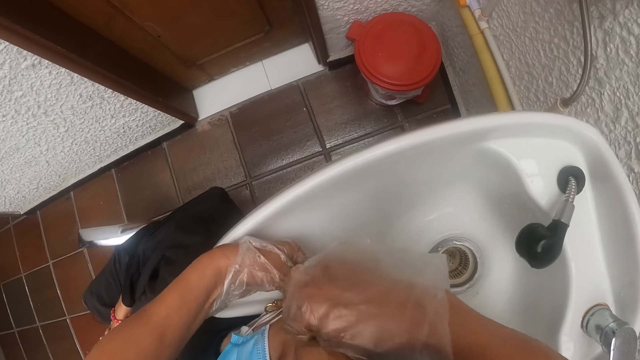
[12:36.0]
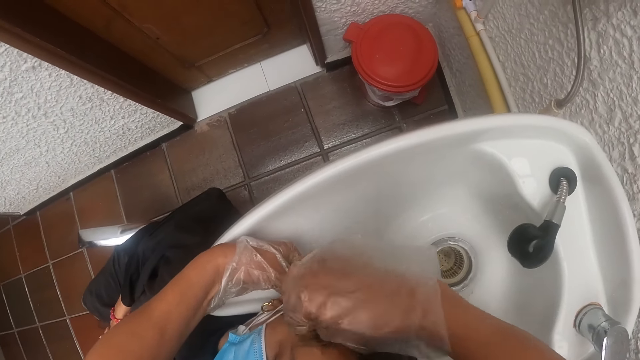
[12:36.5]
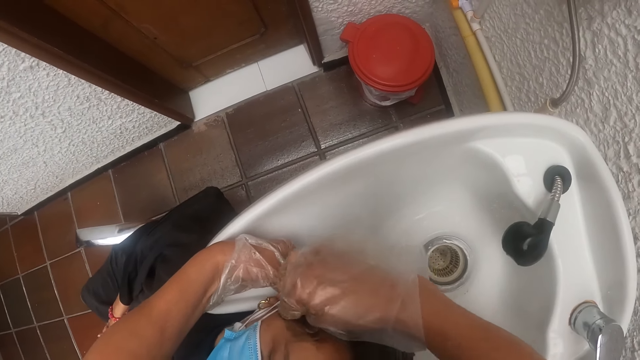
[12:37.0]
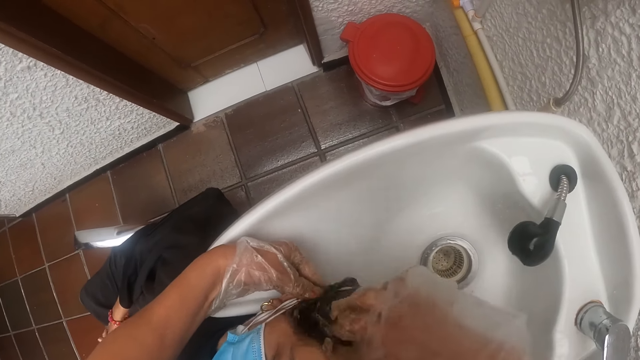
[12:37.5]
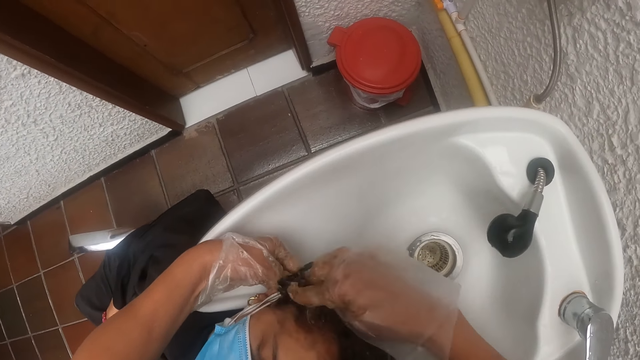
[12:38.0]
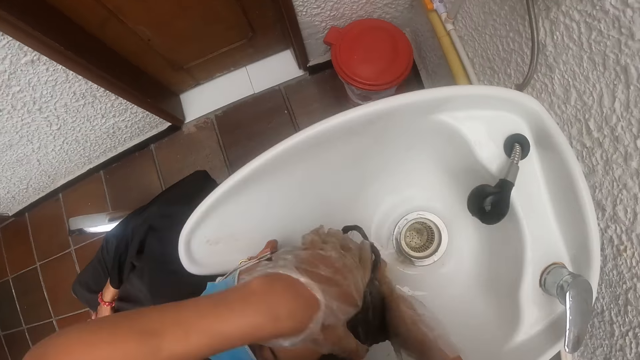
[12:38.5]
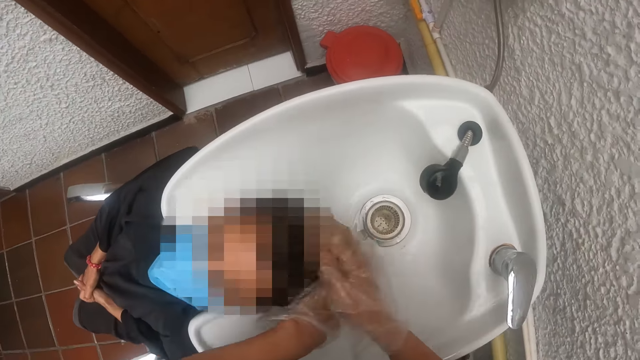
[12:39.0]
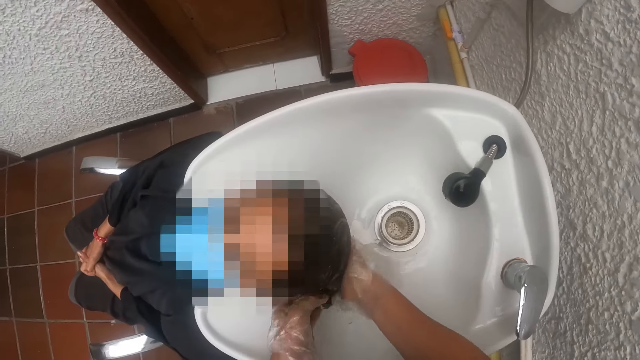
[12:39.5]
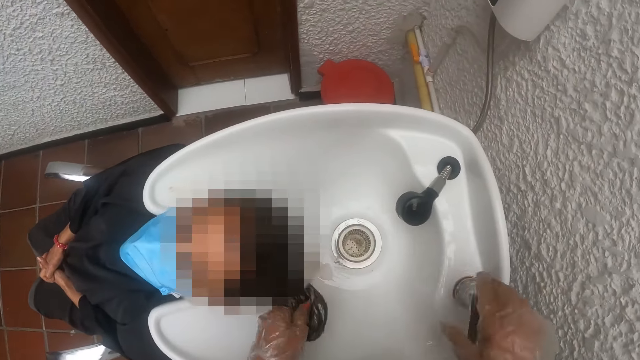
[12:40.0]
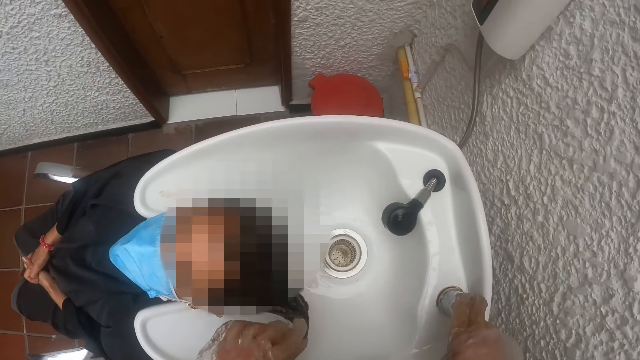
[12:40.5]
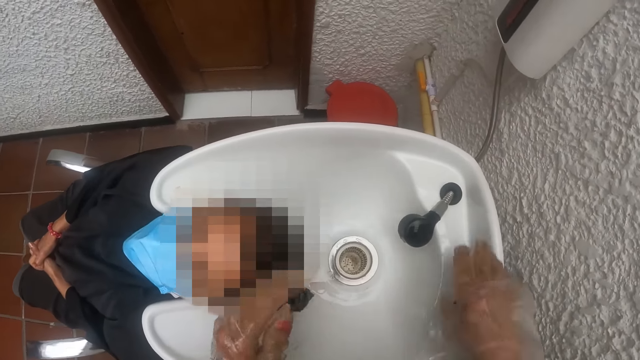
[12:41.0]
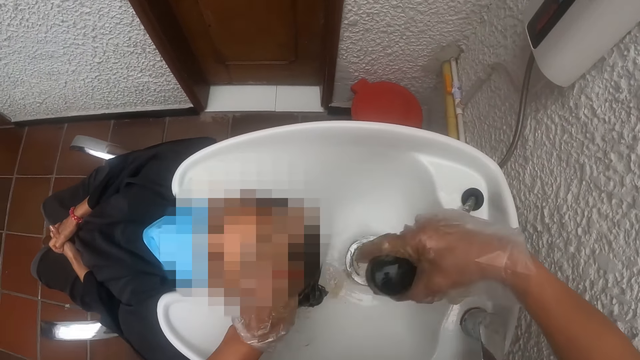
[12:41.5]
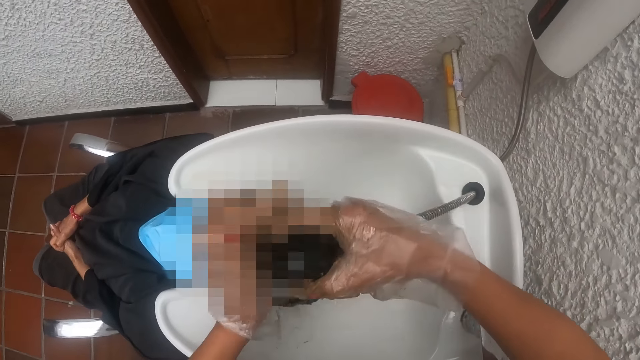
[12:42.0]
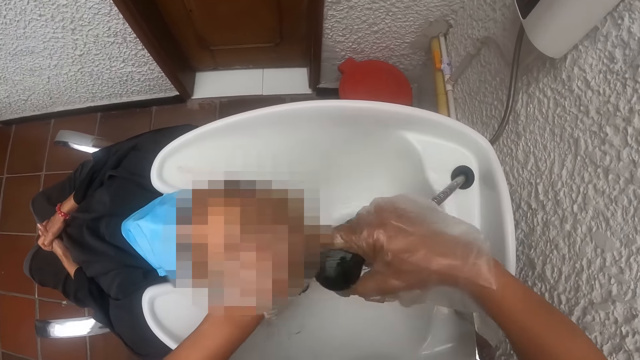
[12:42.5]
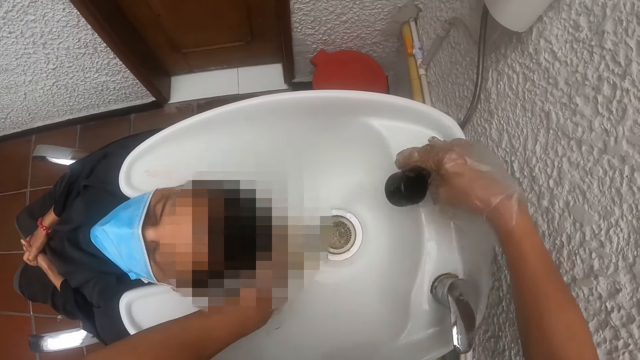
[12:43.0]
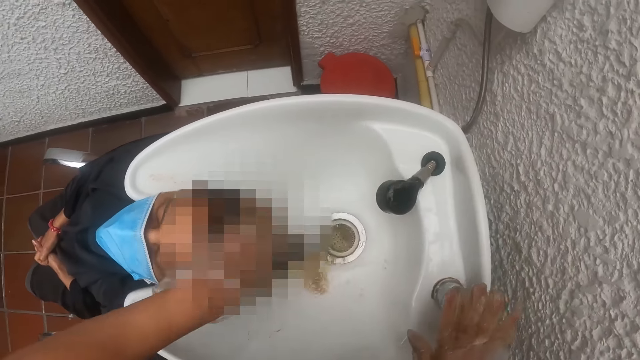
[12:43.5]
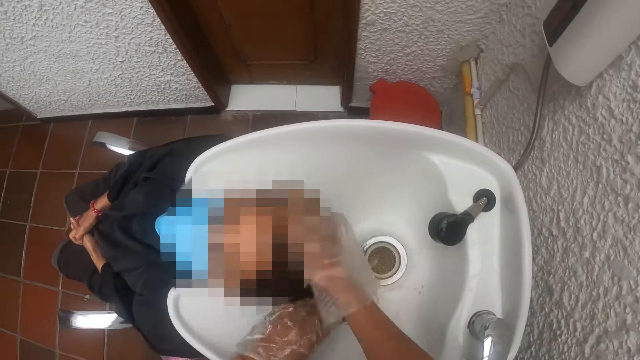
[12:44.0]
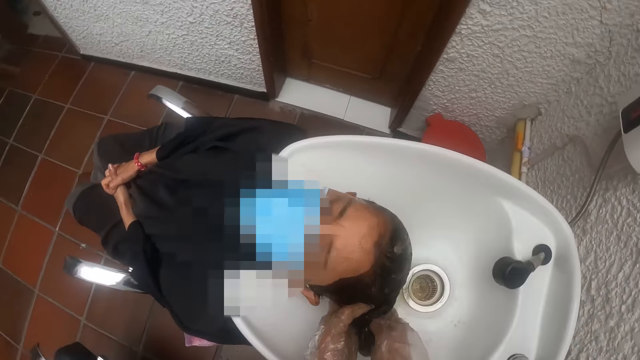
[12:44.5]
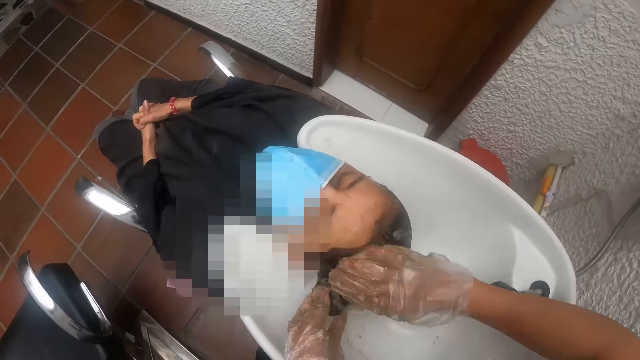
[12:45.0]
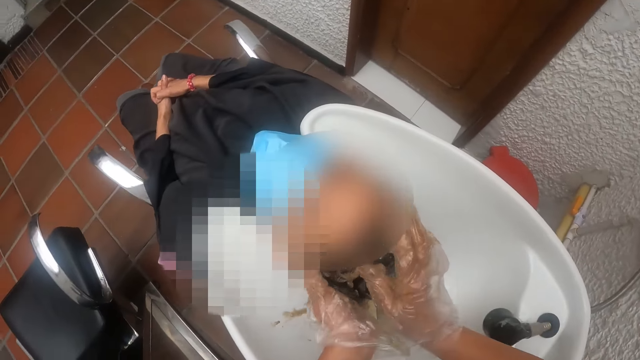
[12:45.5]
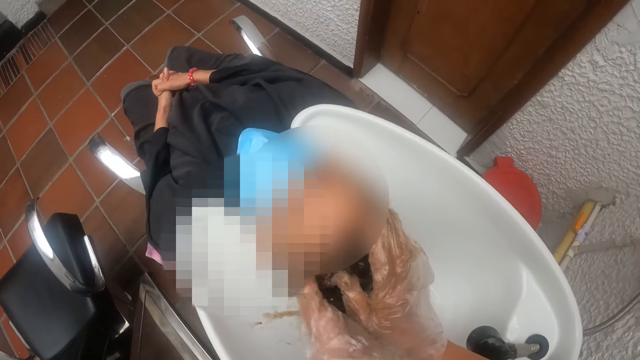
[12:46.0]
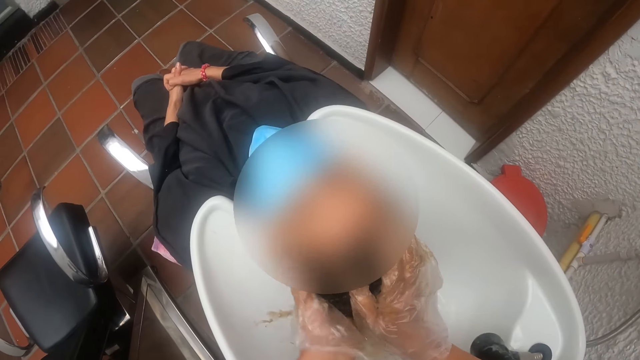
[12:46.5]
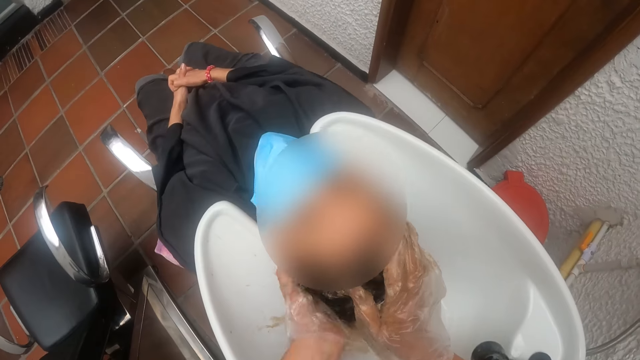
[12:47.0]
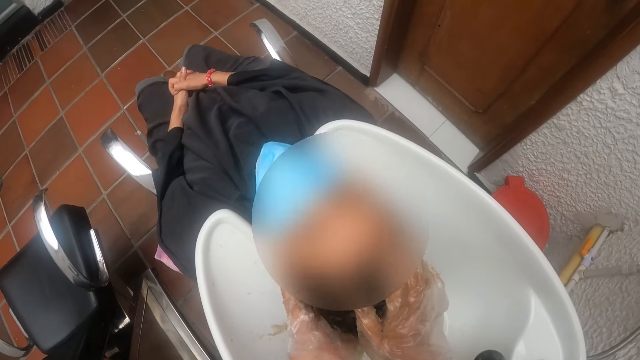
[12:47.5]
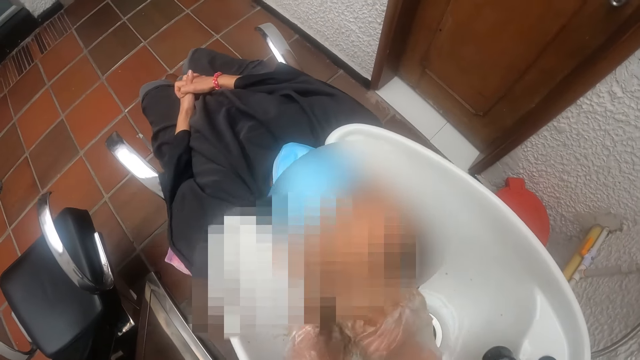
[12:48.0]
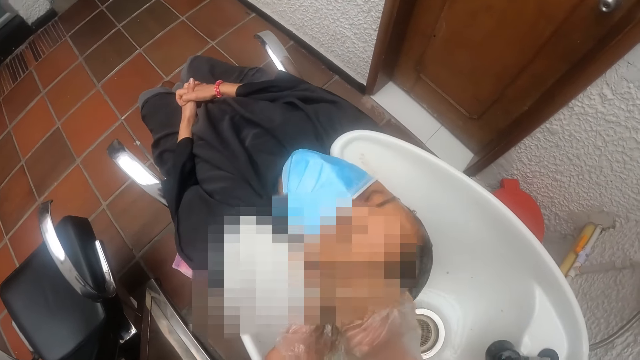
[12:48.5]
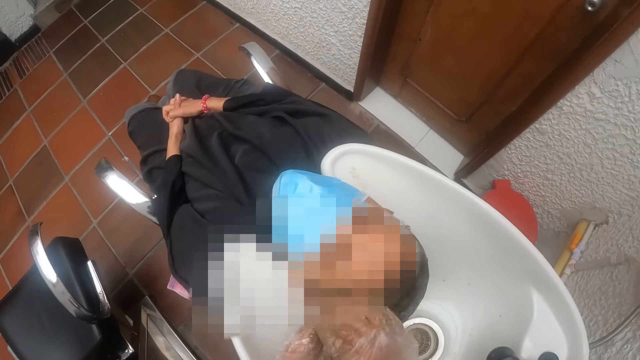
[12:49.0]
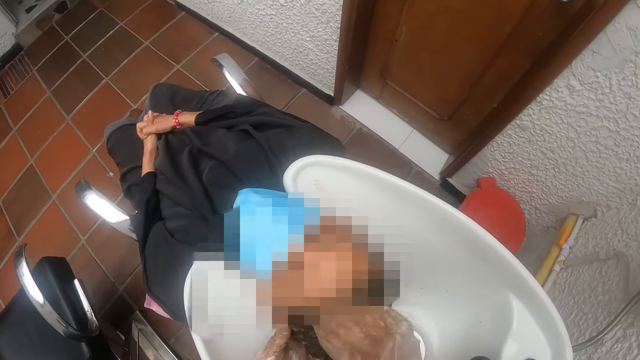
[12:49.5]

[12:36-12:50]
The camera wearer opens the tap with her right hand. She picks the spray head from the basin with her right hand. She moves the tap. She holds the spray head over the hair with her right hand. She pours water on the woman's head. She massages the scalp of the woman with her left hand. She drops the spray head on the wash basin with her right hand. She turns off the tap. She massages the scalp of the woman with both hands.

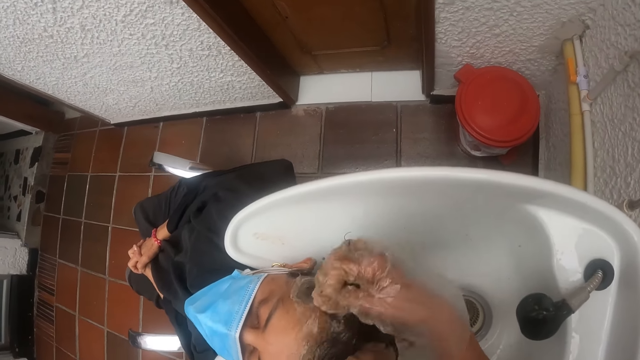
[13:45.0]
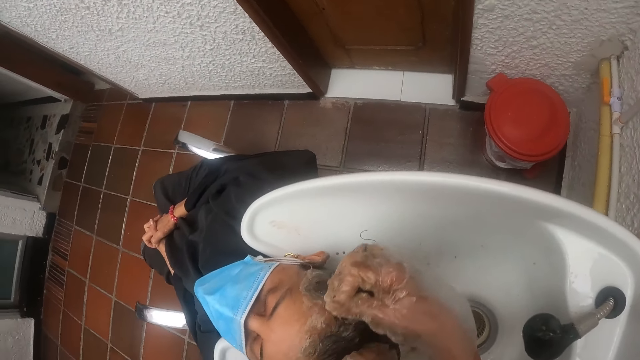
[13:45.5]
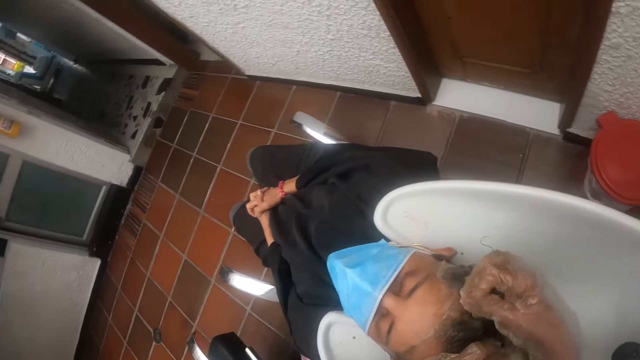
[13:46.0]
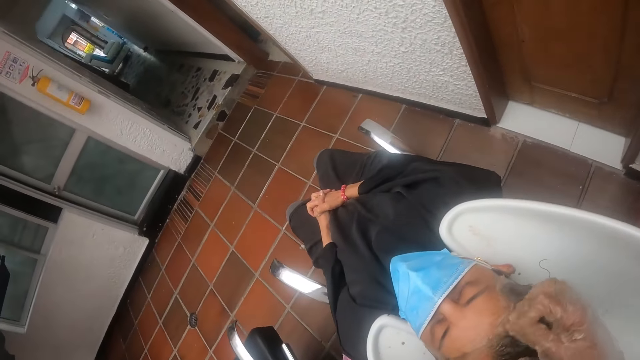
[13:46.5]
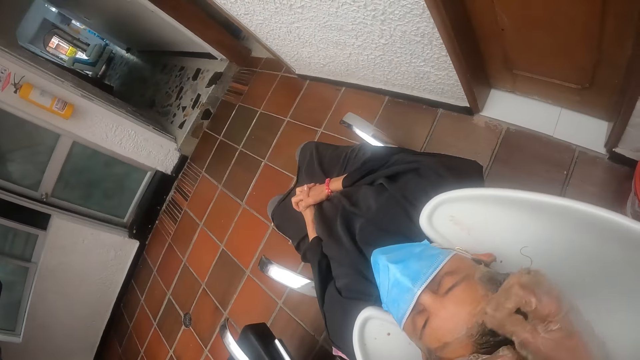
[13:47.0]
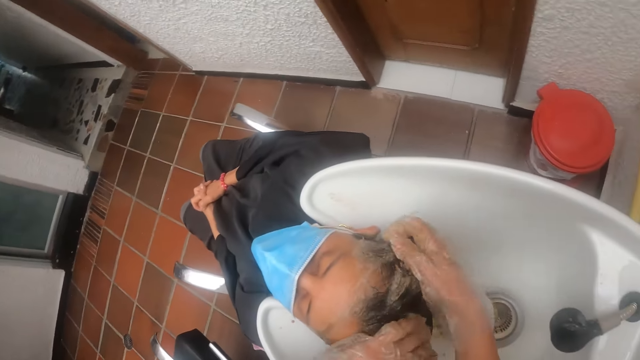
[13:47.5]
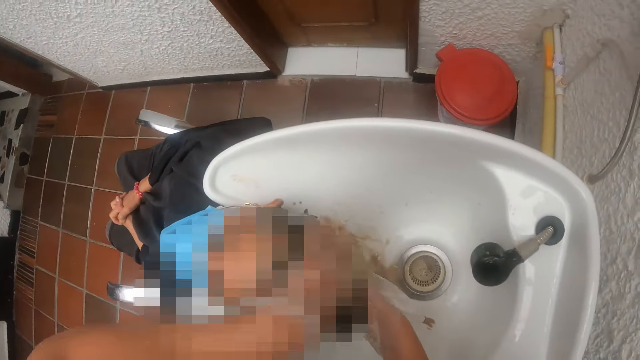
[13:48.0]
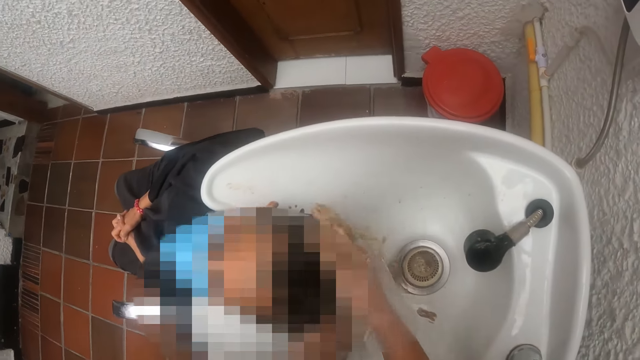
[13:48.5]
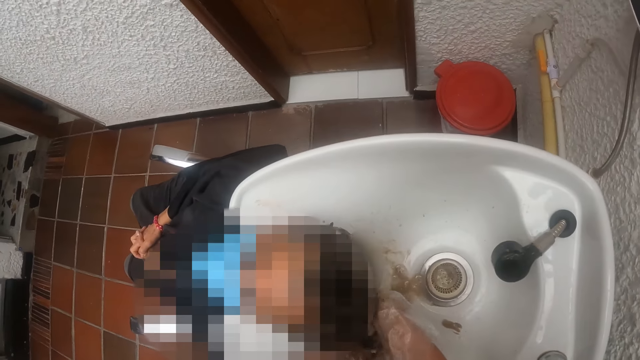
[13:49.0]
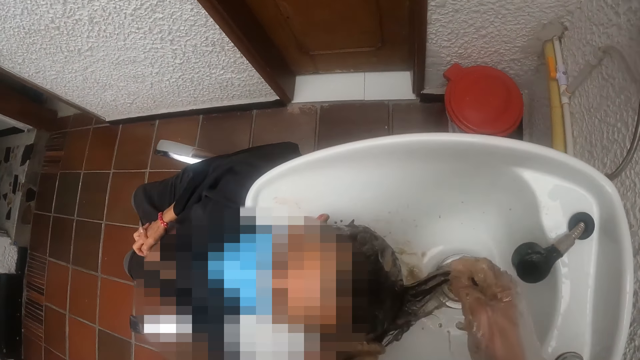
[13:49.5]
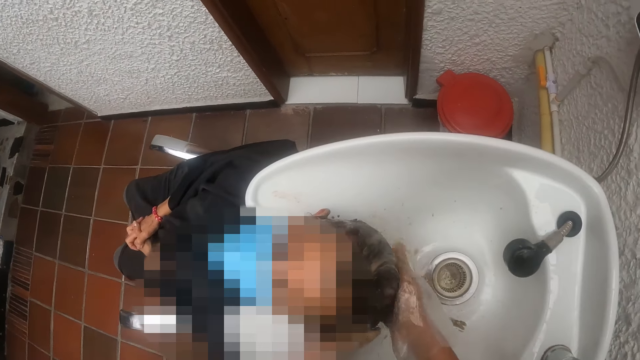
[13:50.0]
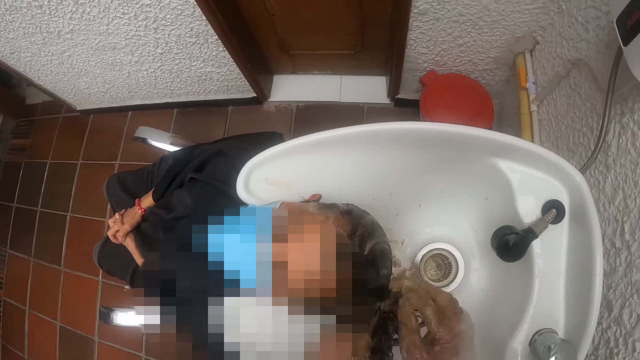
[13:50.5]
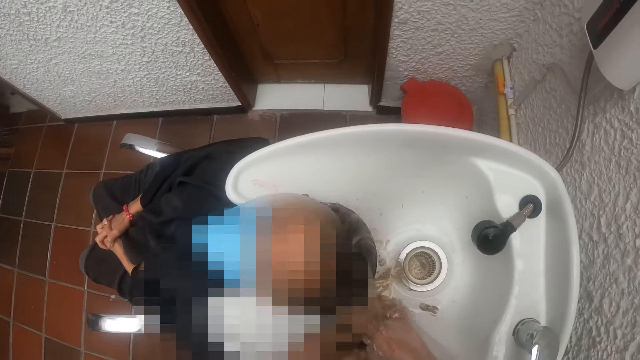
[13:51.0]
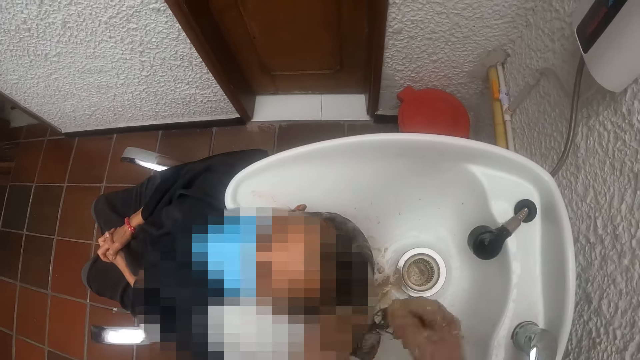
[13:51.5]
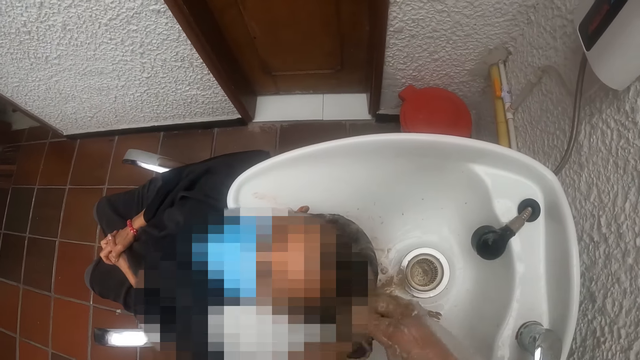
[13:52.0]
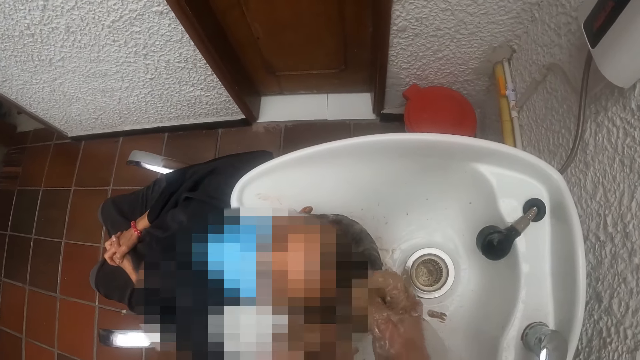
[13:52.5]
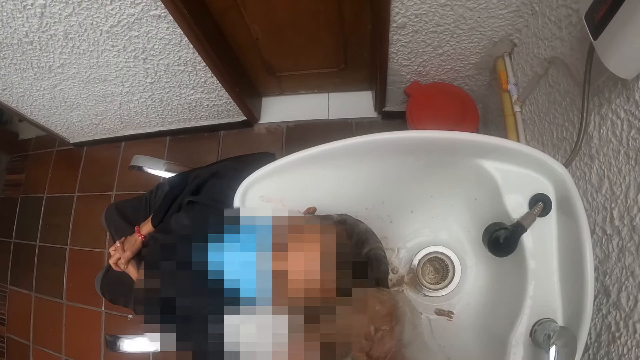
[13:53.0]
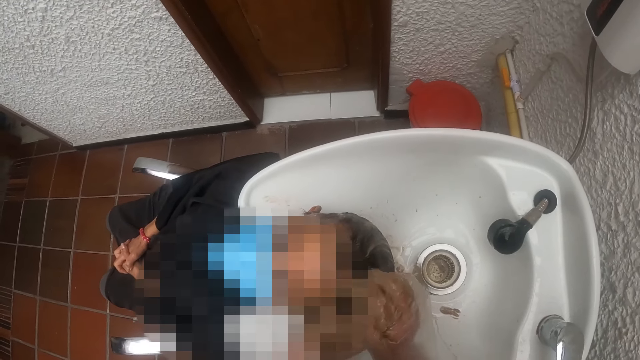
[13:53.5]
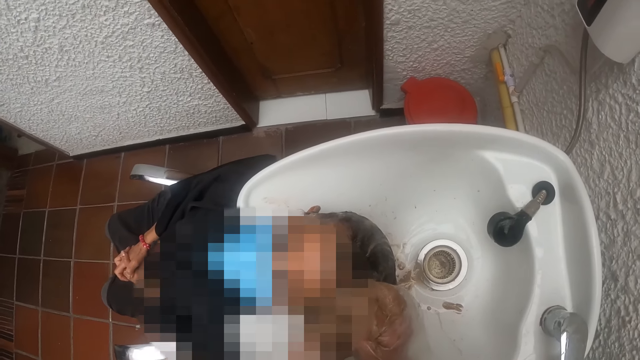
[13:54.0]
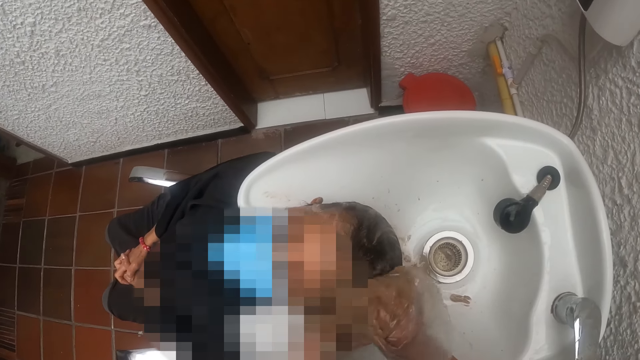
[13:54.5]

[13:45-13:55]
The camera wearer looks around. They wash the person's hair.
